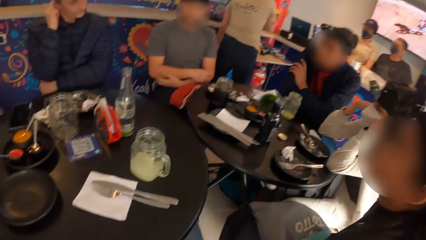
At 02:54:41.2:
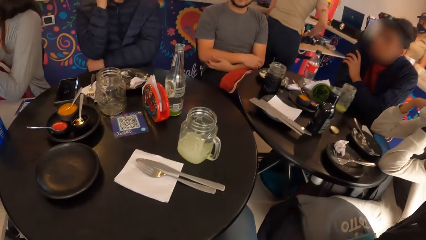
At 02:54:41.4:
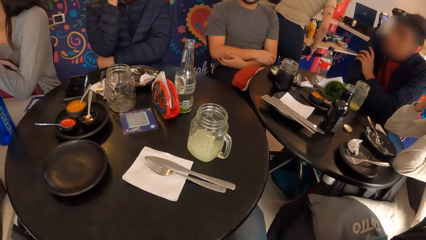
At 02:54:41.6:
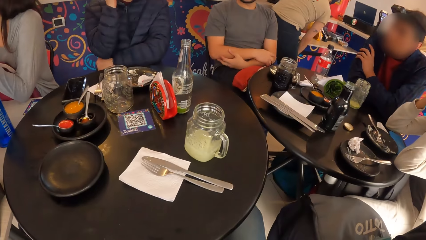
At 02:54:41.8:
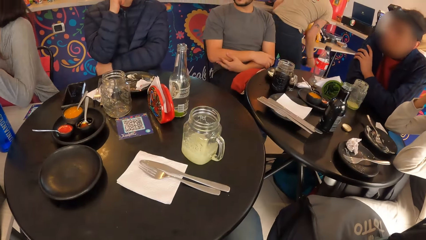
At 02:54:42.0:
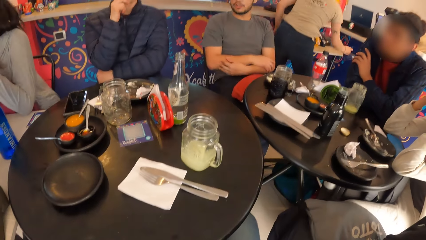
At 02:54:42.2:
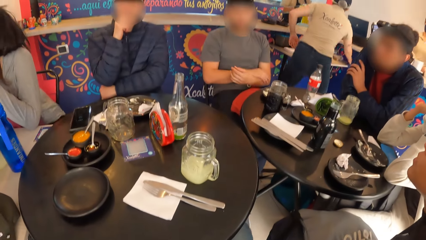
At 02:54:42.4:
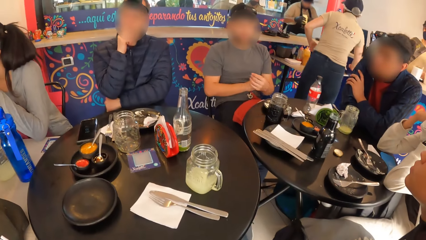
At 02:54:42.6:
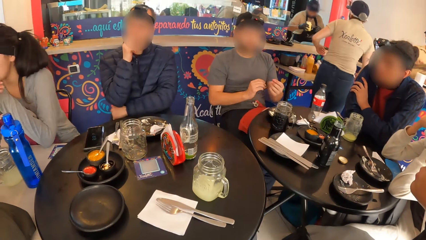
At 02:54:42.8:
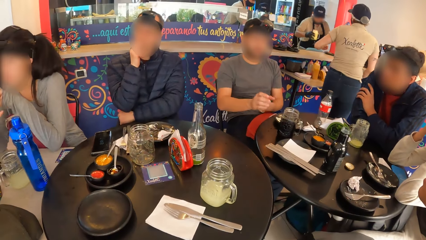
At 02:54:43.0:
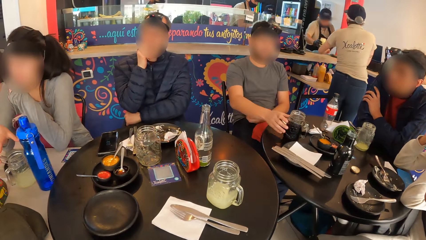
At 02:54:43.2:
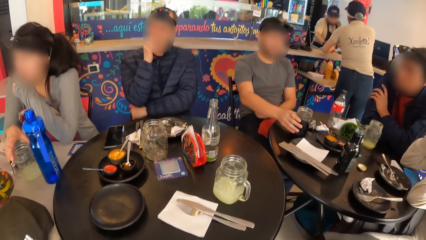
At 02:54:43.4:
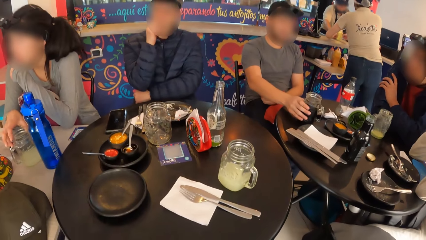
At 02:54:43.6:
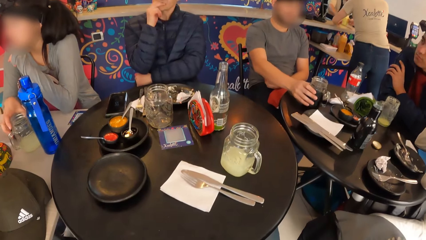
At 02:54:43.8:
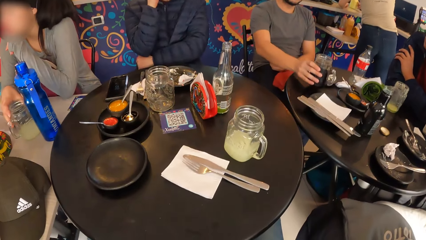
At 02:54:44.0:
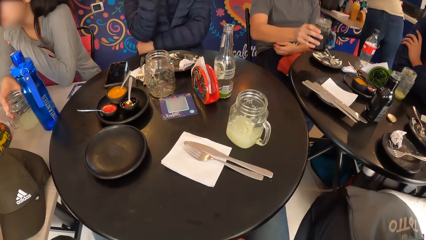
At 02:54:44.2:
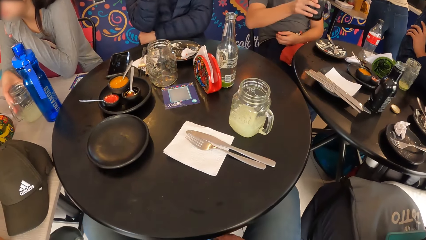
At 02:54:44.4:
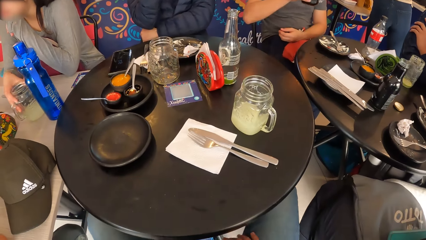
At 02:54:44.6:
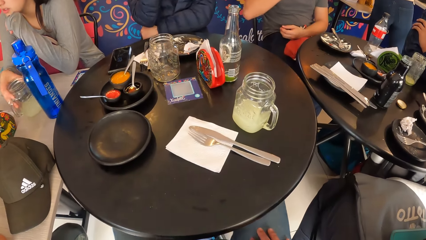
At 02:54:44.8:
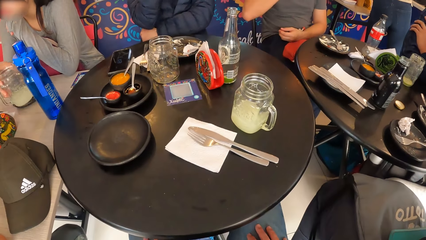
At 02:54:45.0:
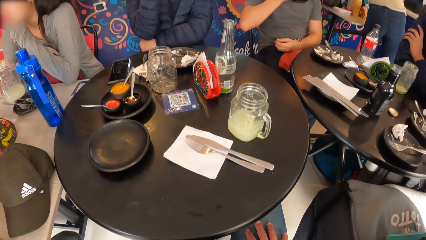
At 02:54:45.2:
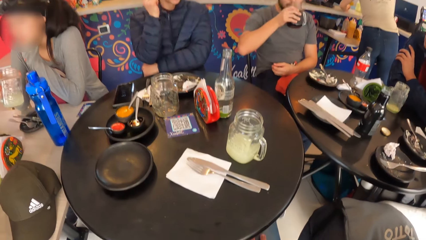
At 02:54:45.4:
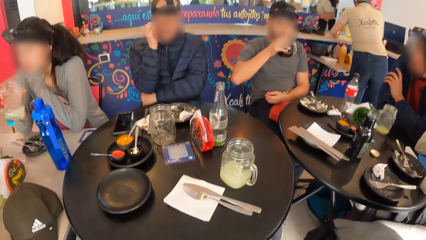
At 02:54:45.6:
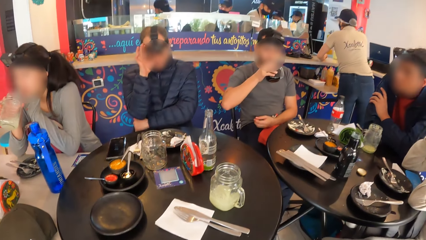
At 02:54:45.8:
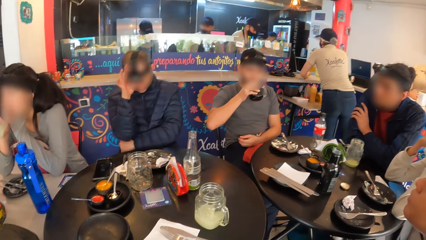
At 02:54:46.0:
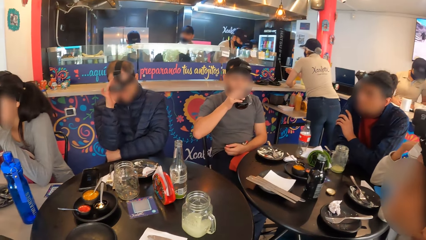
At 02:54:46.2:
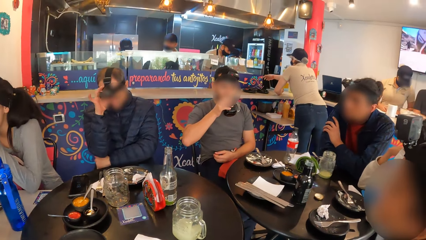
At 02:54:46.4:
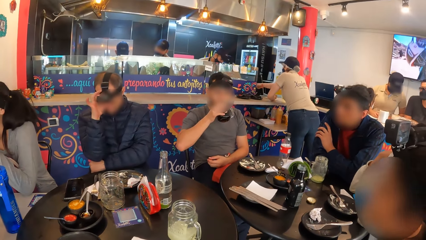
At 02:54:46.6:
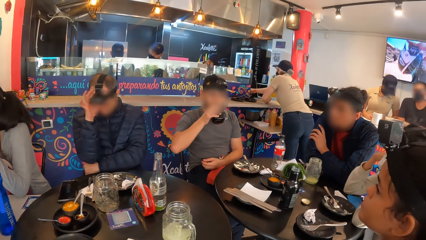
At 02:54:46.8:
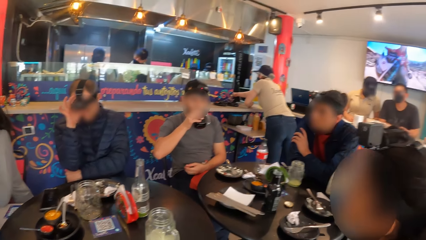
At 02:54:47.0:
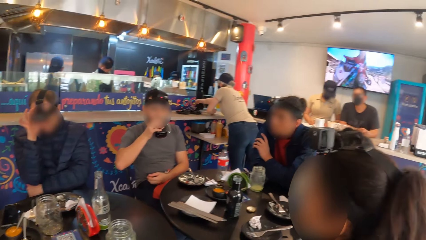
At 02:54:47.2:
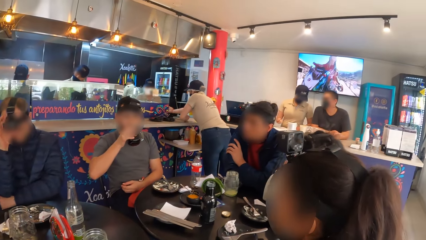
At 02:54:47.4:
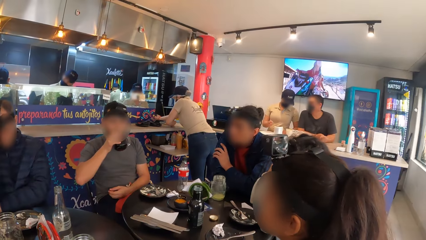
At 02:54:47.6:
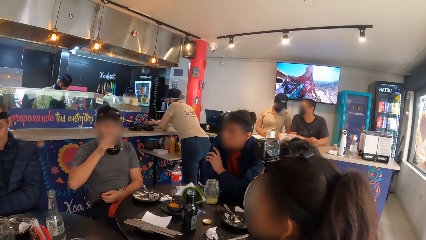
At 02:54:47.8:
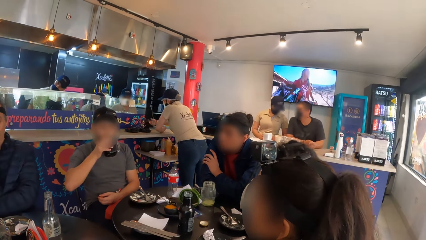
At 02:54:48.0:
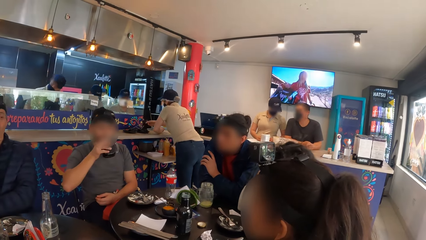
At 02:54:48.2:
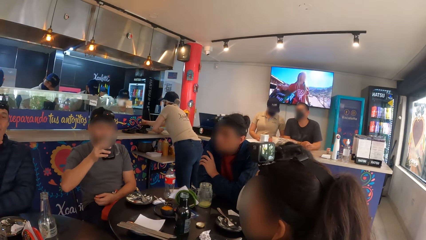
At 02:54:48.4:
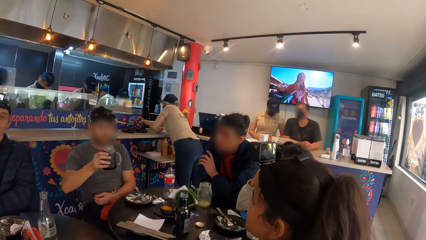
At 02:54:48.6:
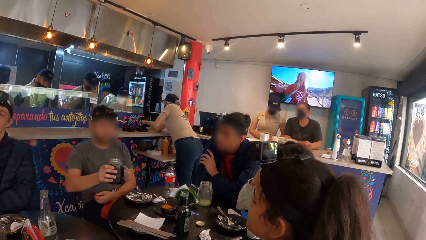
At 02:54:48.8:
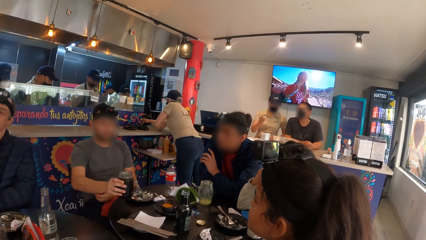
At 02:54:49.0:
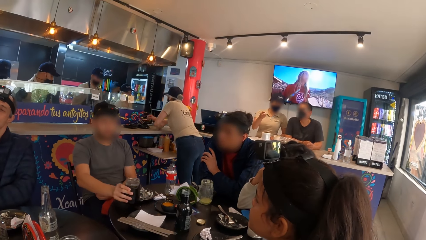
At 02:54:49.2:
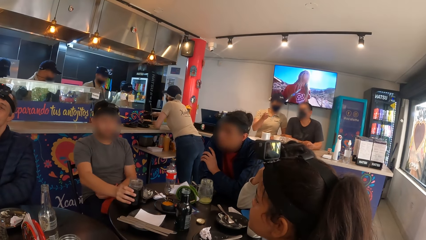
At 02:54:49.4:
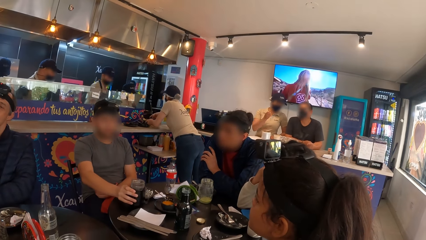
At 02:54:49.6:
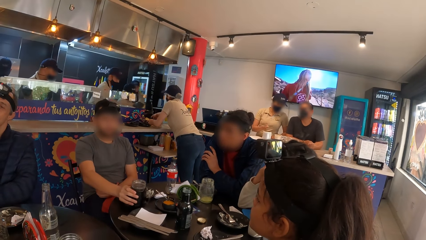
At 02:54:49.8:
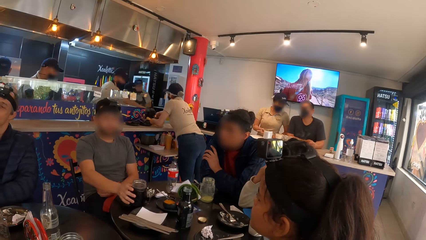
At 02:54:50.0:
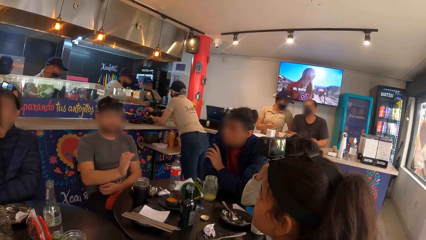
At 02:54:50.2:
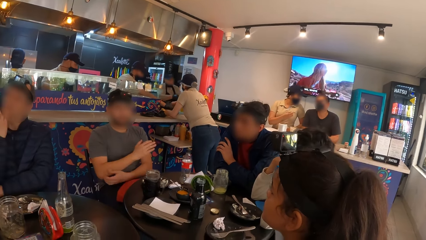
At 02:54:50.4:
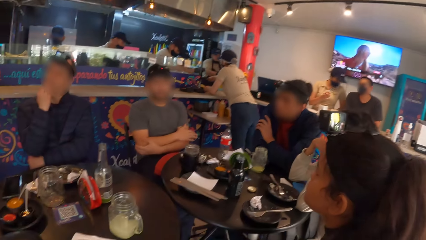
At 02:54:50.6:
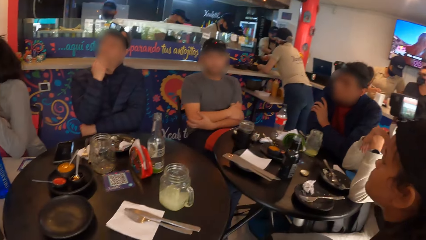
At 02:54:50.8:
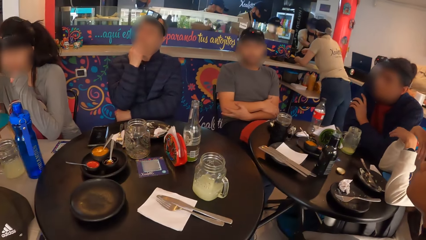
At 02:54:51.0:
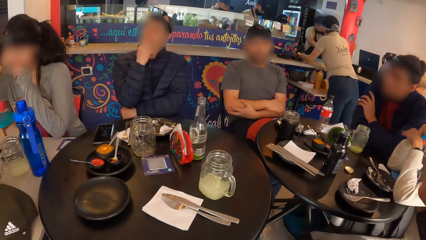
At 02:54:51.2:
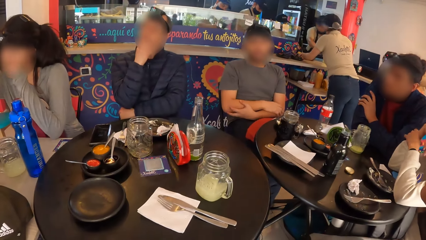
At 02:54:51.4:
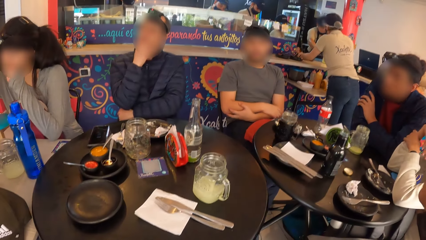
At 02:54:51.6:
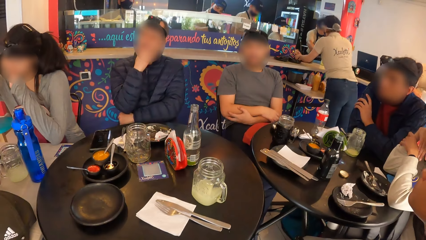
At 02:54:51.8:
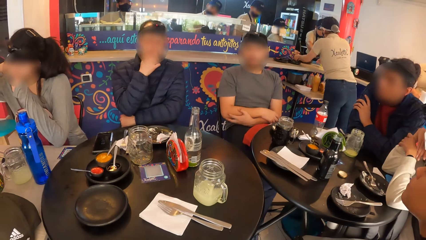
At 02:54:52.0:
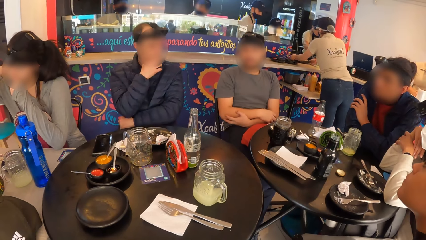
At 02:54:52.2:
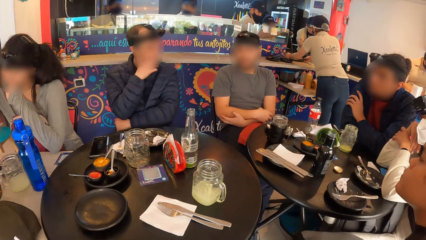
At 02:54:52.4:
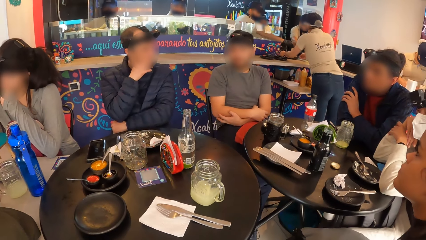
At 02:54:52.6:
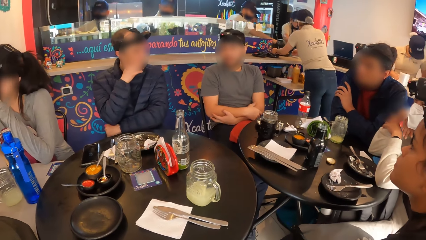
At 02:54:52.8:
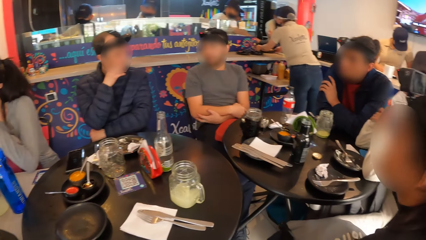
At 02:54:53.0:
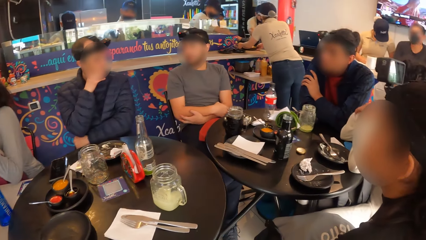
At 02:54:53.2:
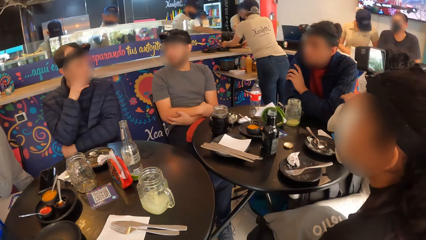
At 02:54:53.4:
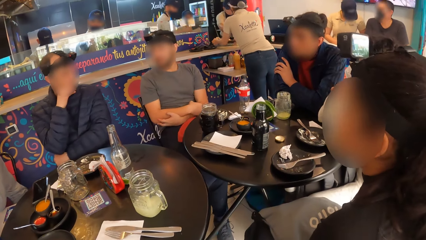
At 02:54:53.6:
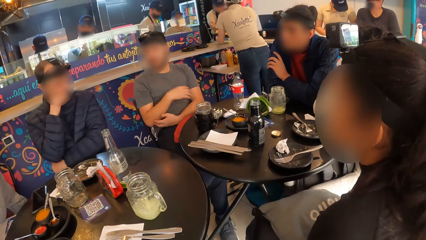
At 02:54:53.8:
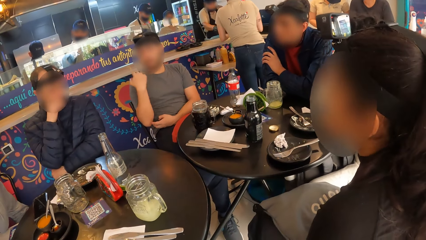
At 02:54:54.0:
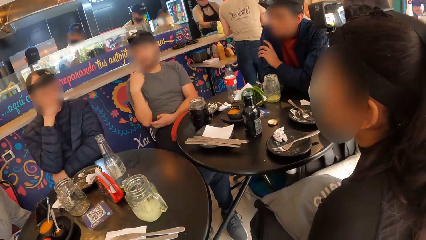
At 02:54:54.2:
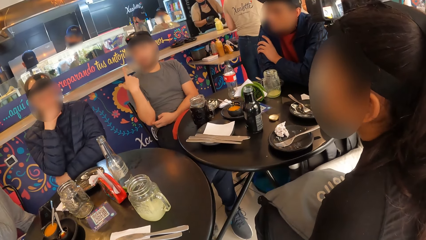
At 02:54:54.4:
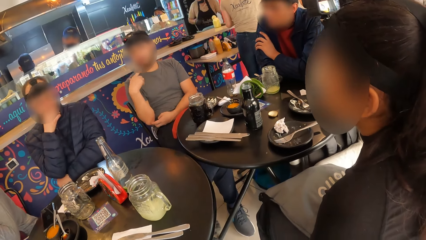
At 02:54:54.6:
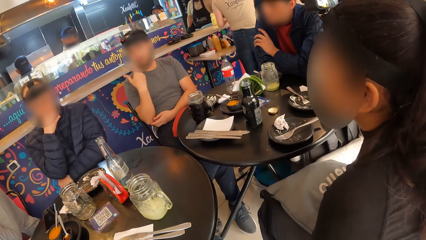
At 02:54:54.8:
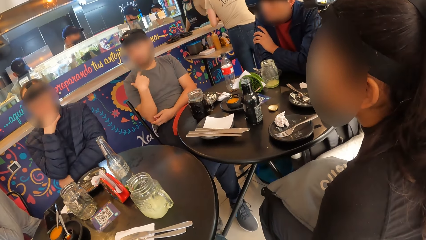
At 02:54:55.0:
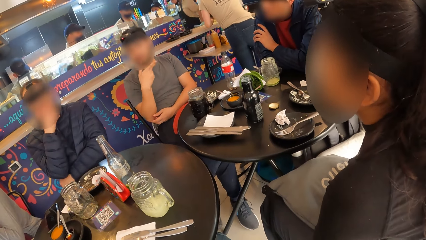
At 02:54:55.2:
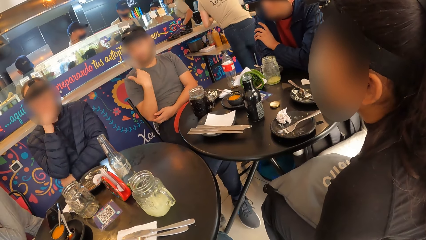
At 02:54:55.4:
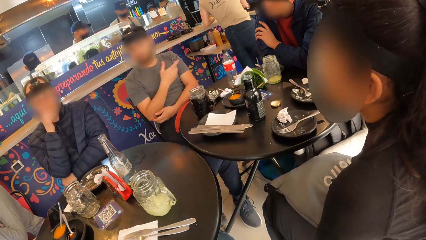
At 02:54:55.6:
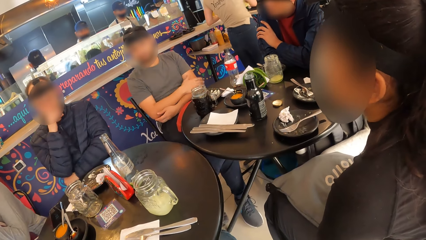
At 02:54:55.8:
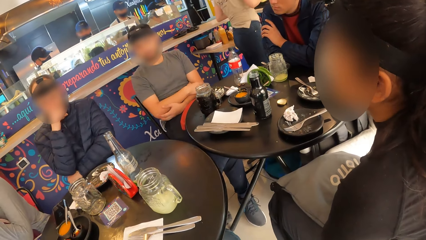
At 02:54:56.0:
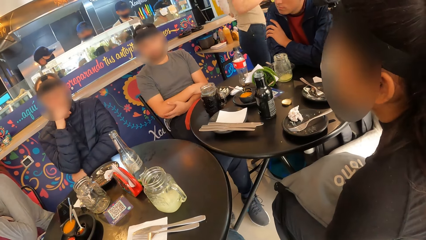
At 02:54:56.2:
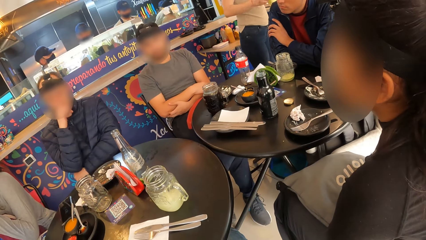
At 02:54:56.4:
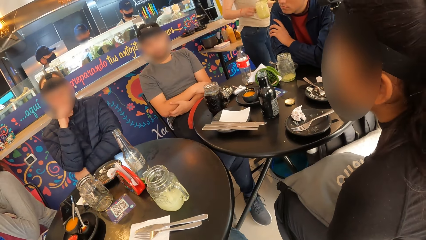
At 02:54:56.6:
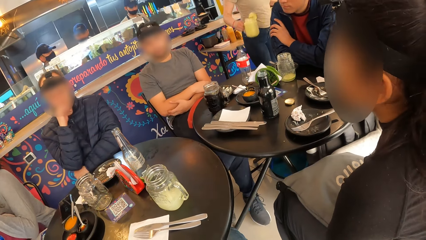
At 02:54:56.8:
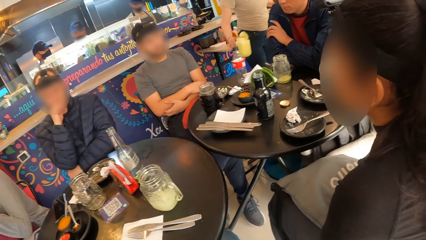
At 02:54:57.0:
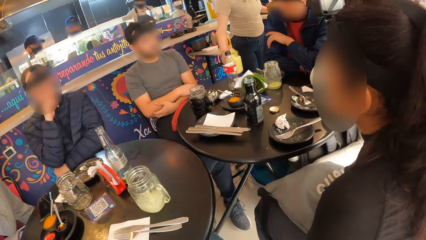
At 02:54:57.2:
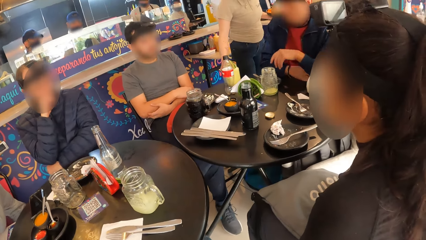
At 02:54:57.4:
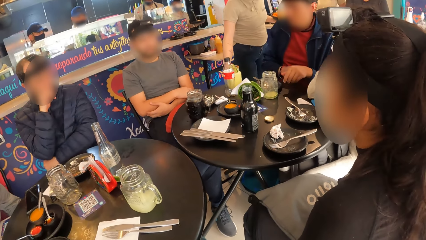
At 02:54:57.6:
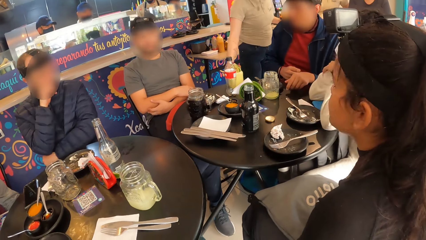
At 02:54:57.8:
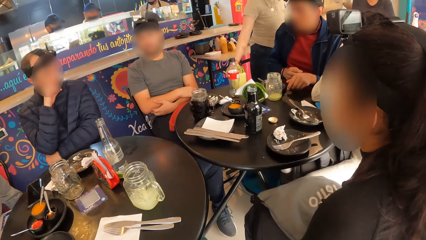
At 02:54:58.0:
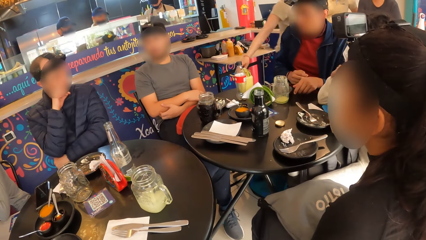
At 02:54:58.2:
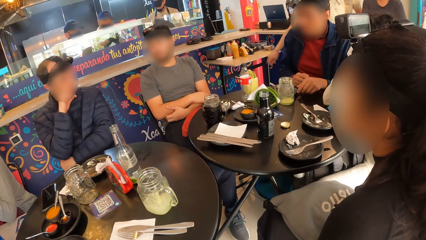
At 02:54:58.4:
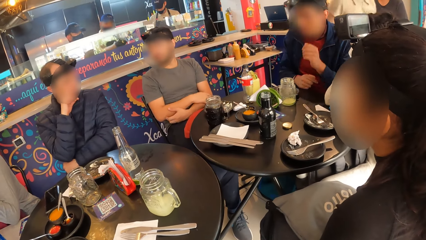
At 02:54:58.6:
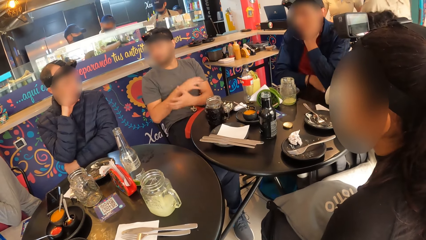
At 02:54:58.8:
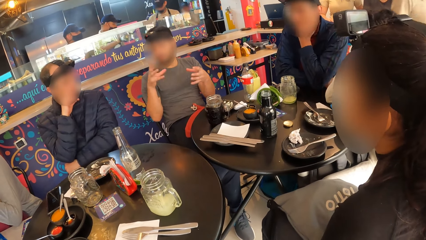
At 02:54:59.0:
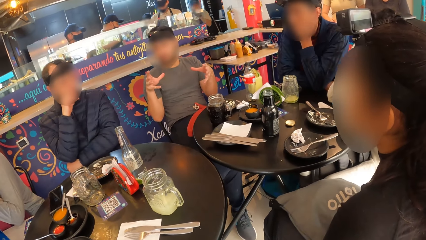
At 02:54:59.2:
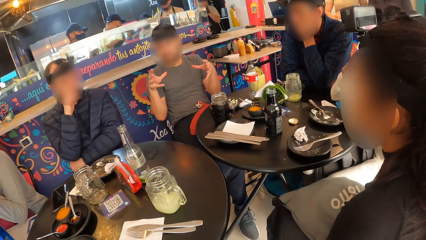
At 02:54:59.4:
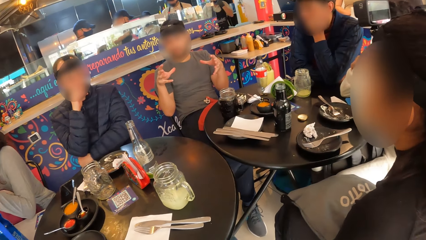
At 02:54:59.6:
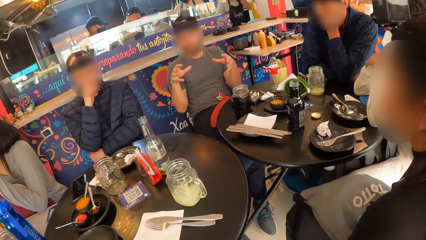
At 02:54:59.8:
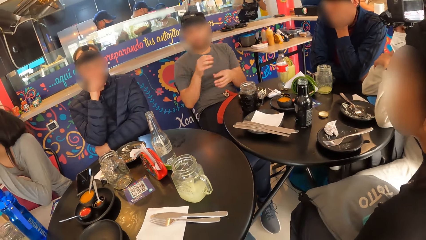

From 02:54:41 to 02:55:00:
A man picks up a cup on the table with his right hand. The man drinks from the cup in his right hand. The man drops the cup on the table with his right hand. The man folds his hand. The man interacts with another man. The first man rotates his hand. Another man drops both hands on the table. The other man holds his jaw in his left hand.
